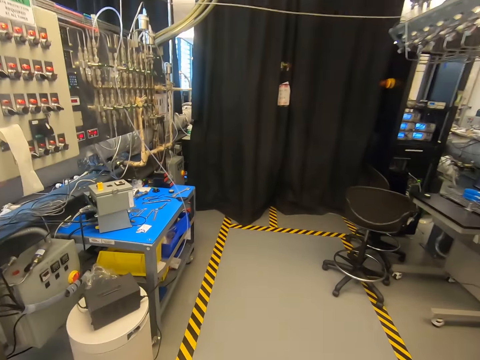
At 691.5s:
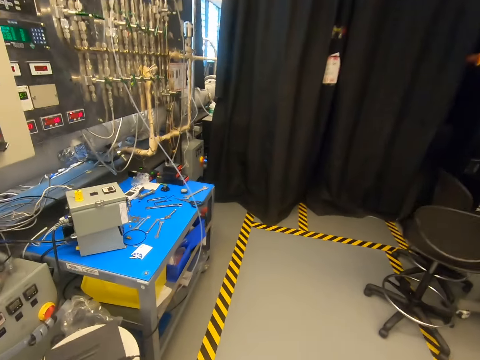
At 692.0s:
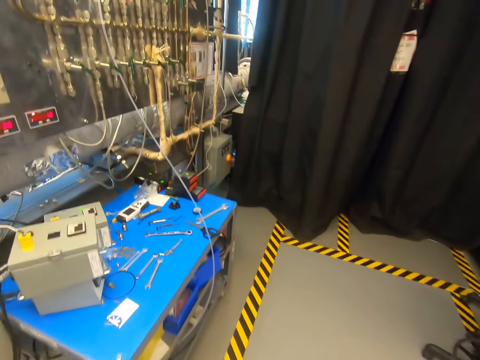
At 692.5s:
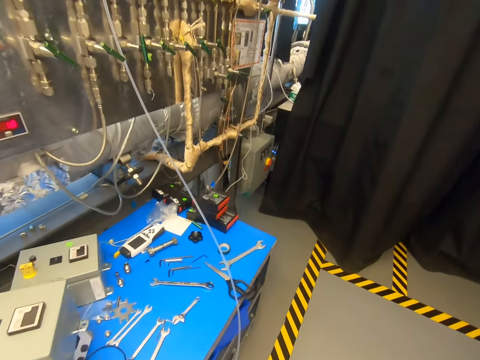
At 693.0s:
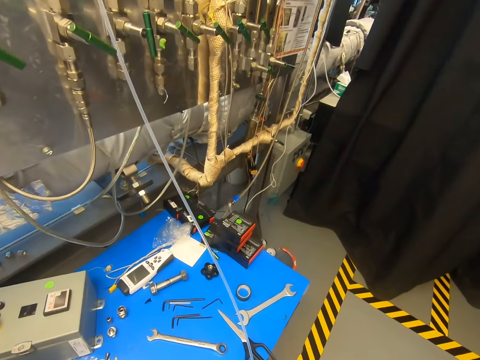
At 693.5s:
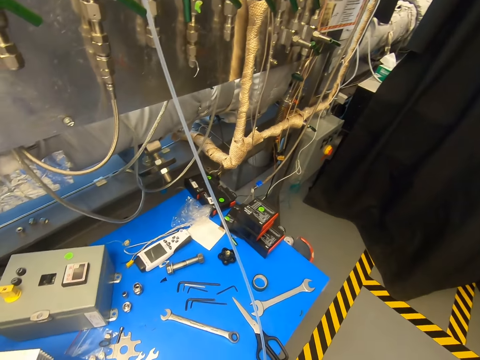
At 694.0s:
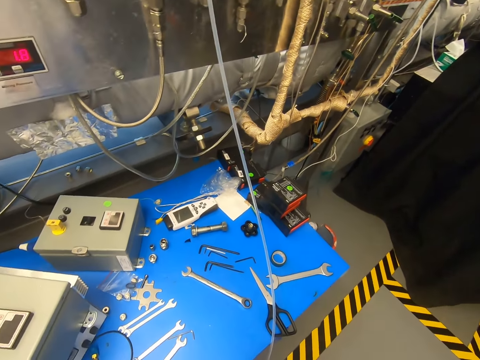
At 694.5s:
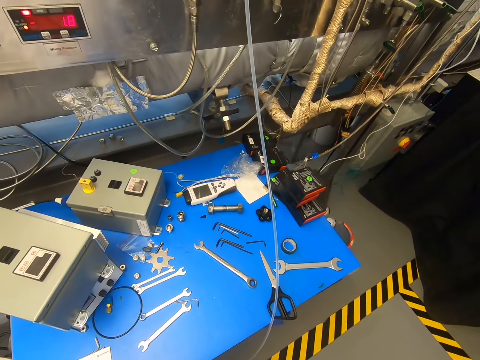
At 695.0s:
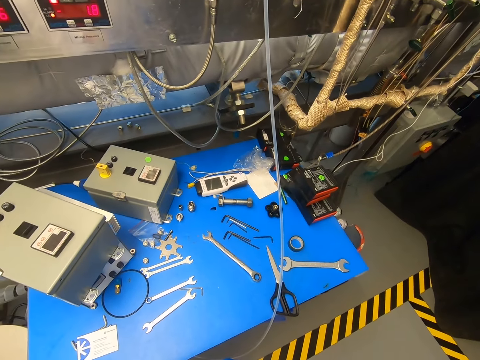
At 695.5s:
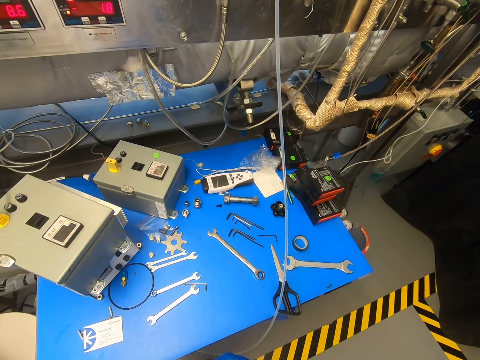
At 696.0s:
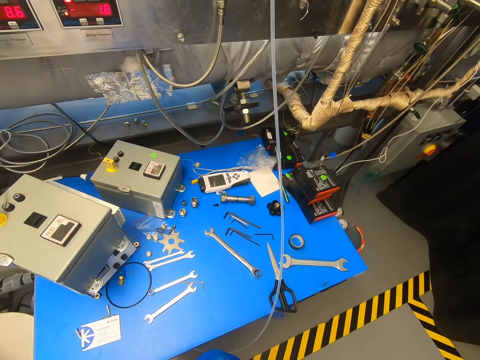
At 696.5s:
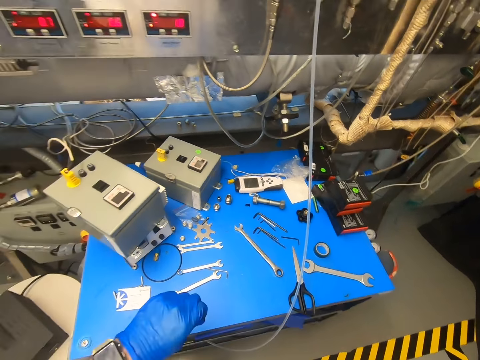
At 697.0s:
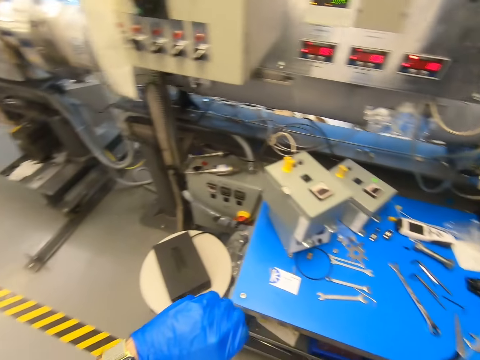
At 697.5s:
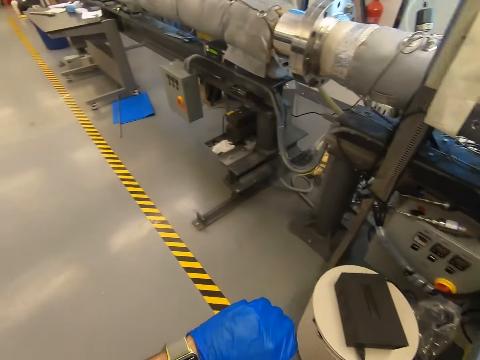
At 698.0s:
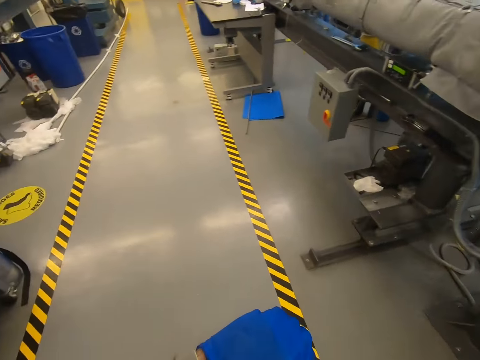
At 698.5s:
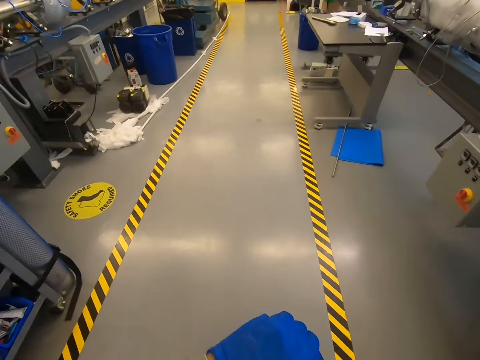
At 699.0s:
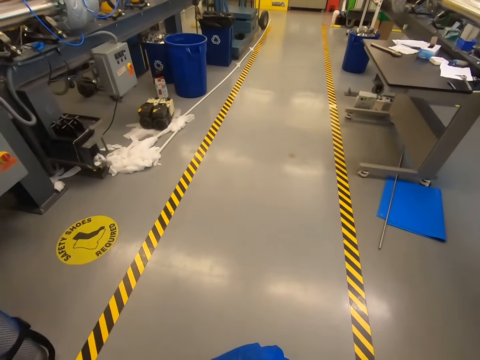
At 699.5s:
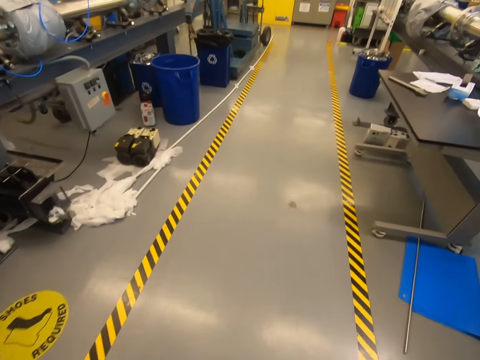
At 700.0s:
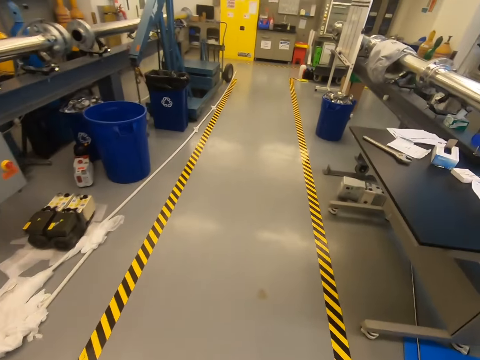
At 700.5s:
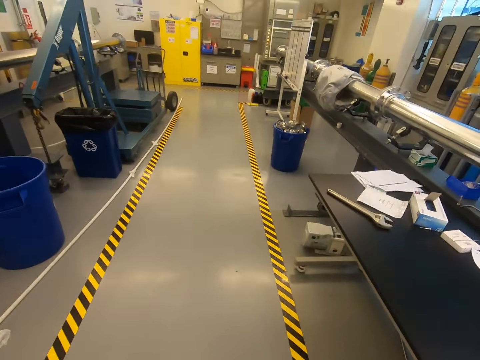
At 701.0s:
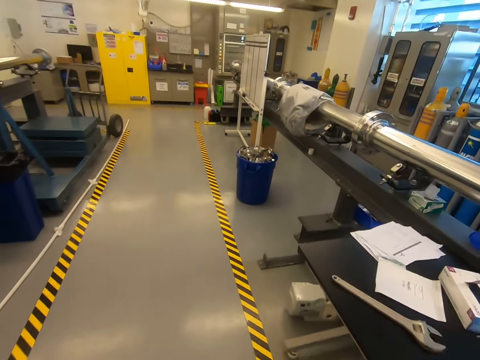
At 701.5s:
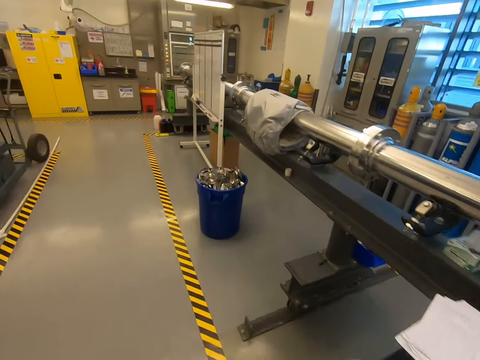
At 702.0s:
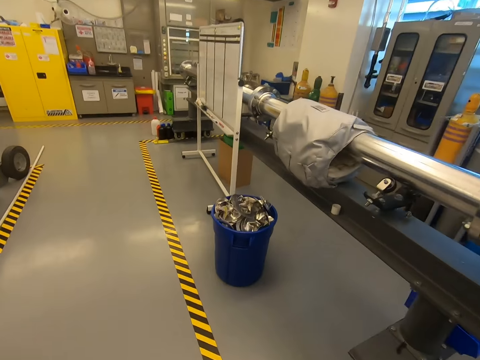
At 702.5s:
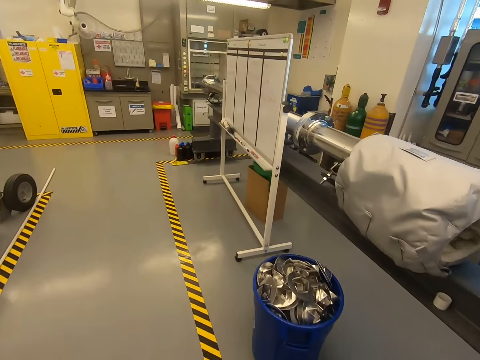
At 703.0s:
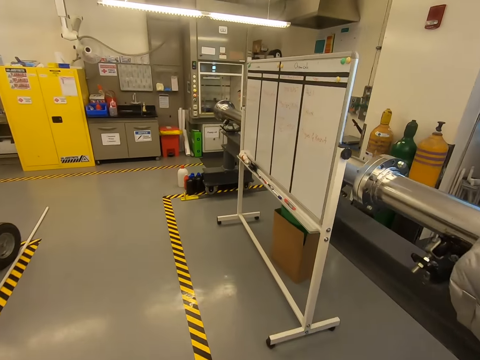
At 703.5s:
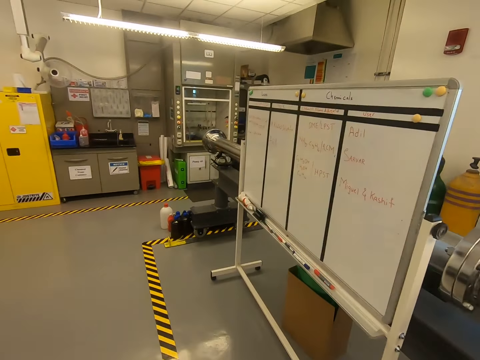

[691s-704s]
The camera wearer looks at the spanners. They look at the watch. They turn. They walk around.

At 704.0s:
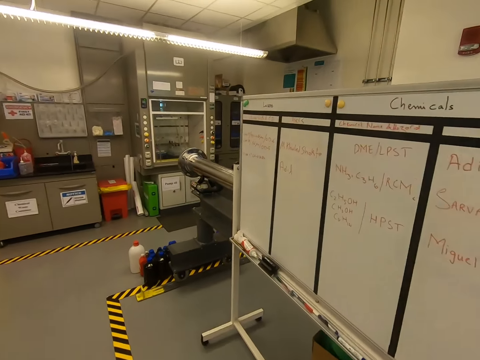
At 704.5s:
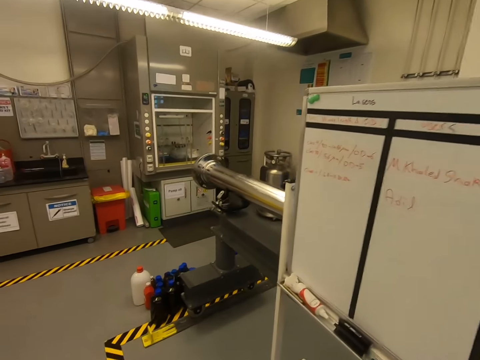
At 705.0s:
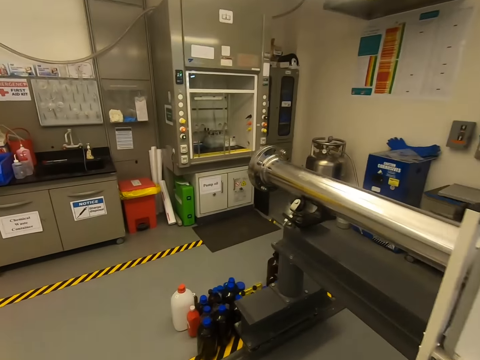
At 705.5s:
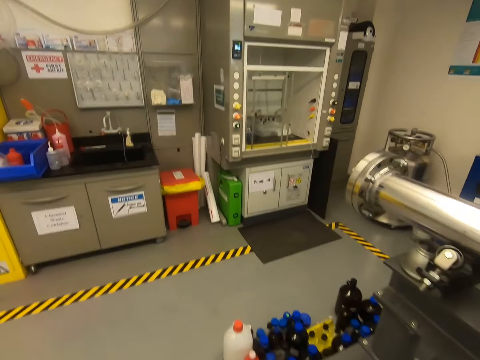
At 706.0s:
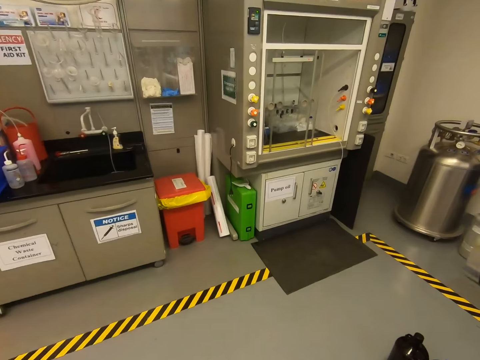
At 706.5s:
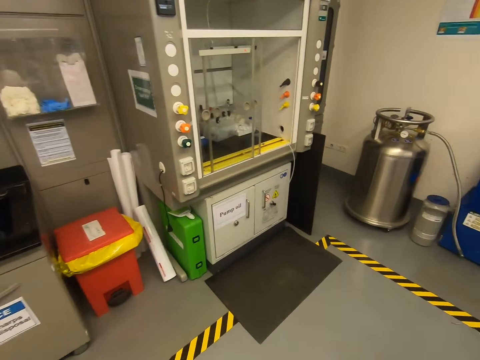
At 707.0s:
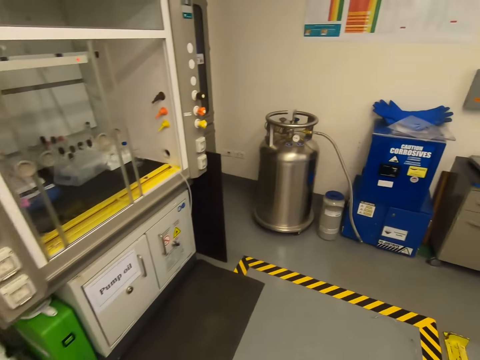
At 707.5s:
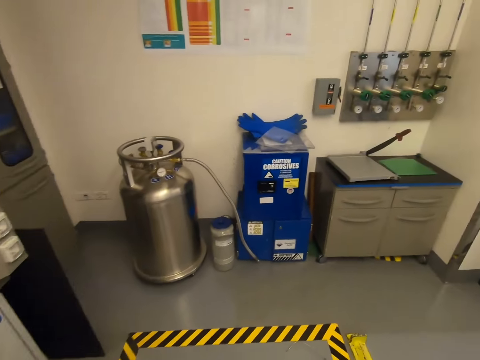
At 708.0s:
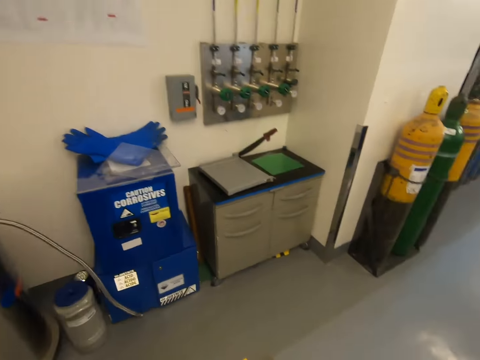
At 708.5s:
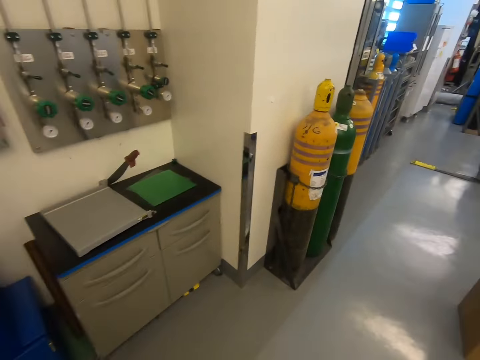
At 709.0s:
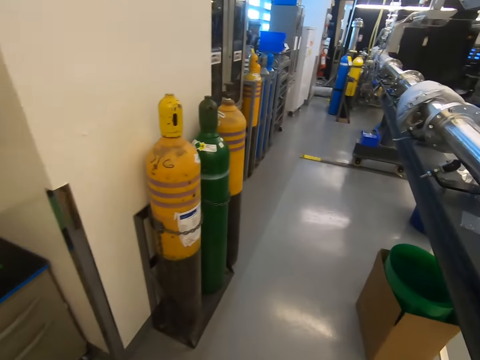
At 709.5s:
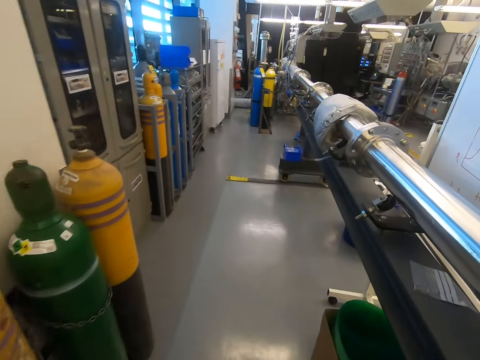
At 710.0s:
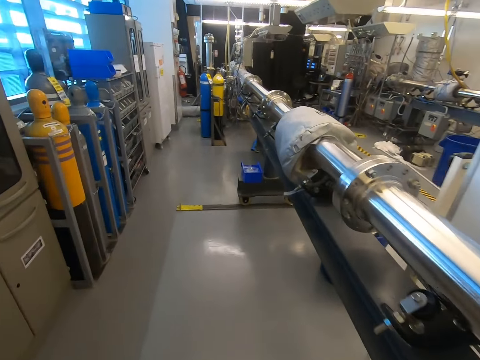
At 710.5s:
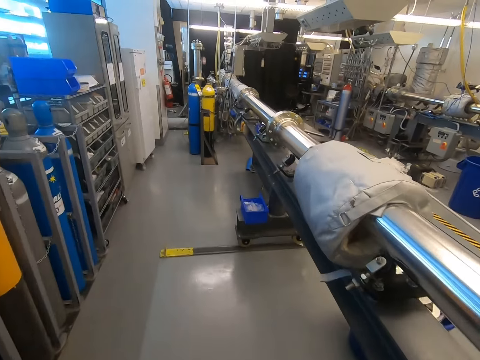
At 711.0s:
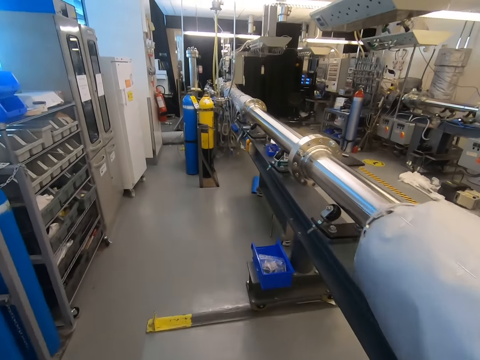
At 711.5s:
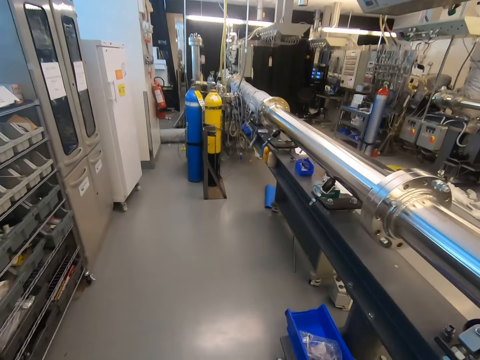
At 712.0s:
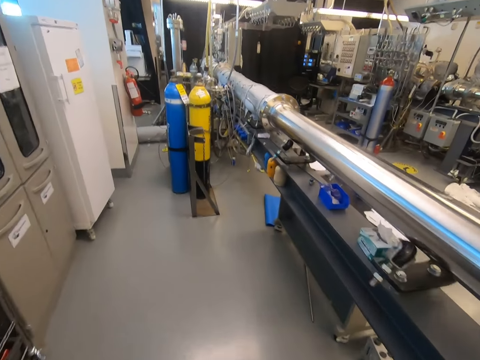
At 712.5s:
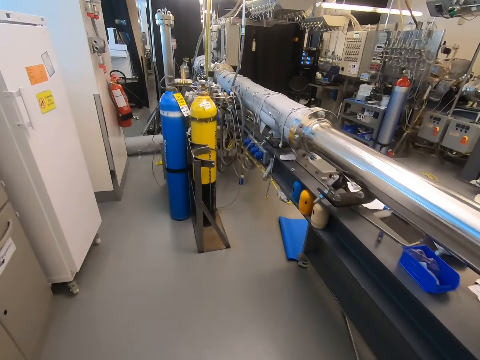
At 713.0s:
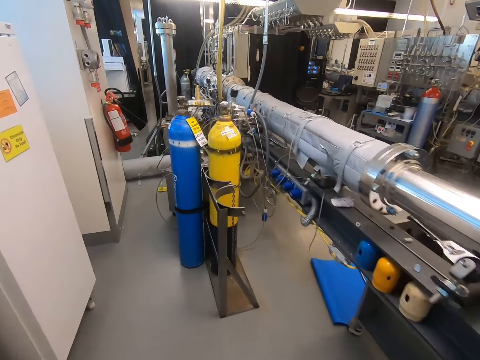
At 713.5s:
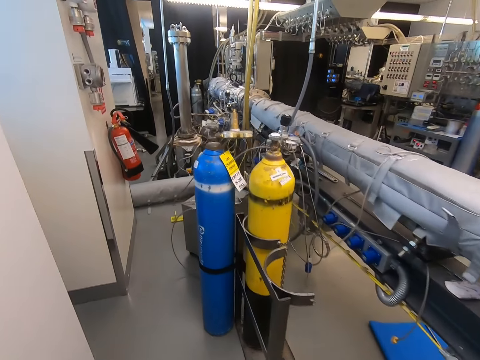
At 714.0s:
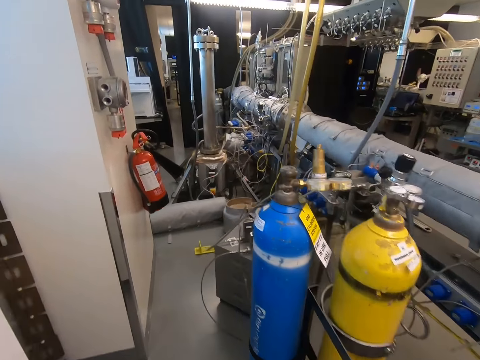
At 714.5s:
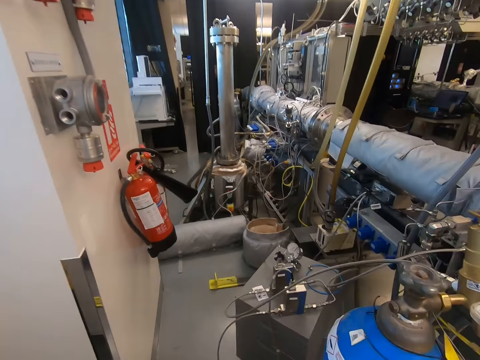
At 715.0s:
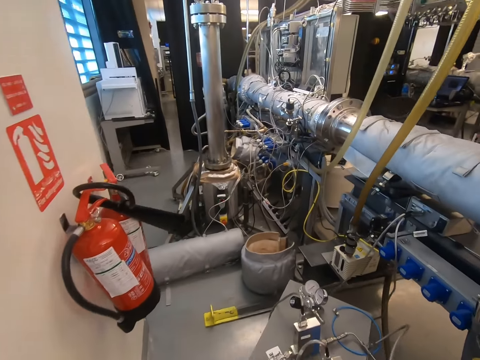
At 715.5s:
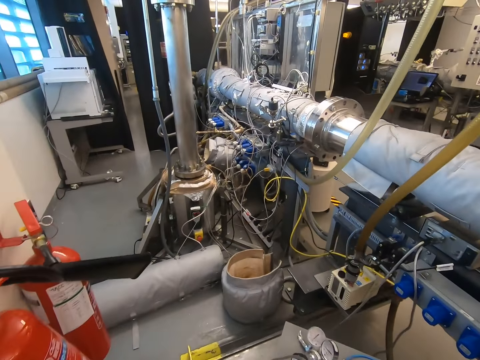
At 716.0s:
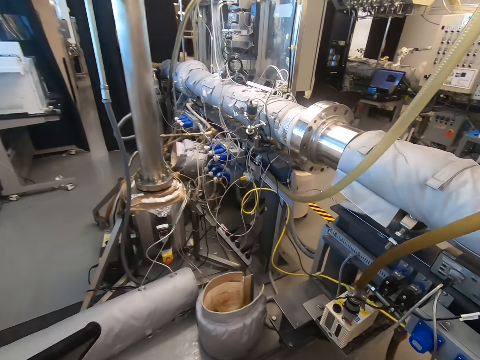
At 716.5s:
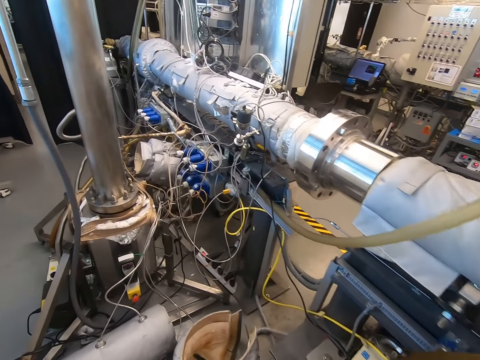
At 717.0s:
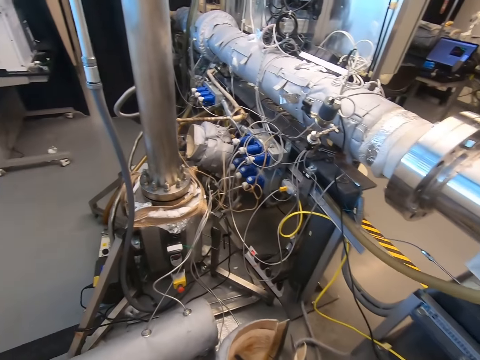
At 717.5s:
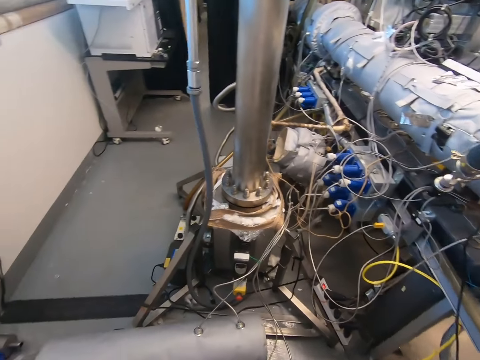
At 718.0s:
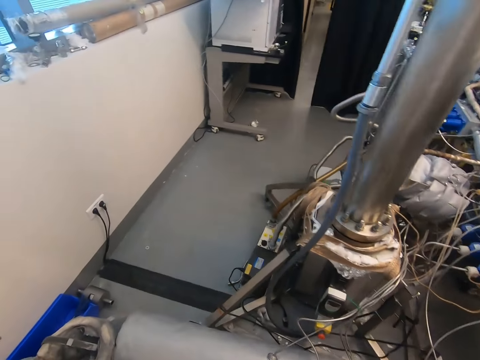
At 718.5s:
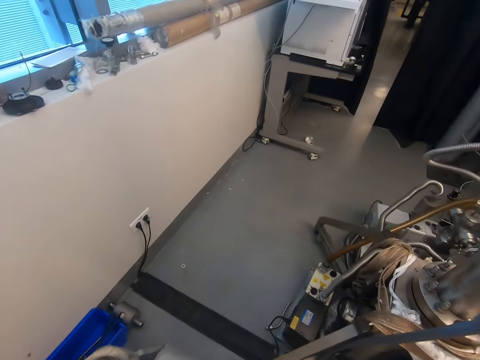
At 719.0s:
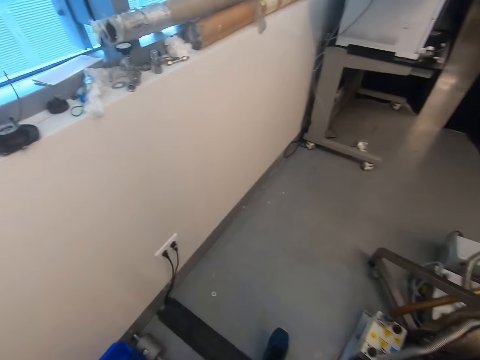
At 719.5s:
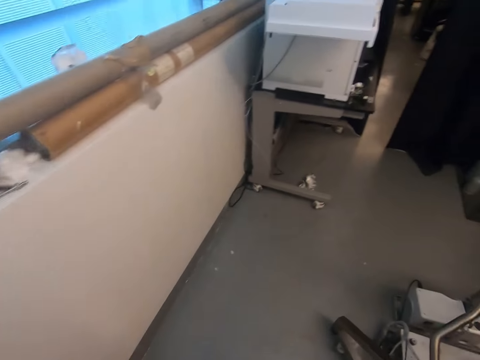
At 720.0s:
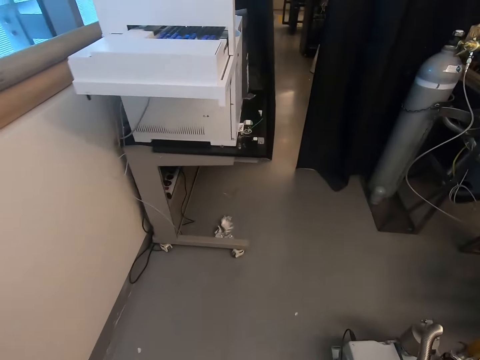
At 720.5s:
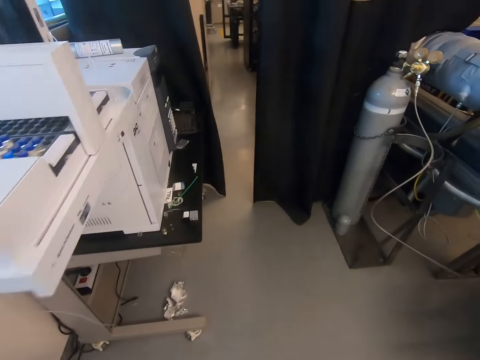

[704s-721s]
The camera wearer turns right. They turn right again. They walk around. They look at something. They walk around.
